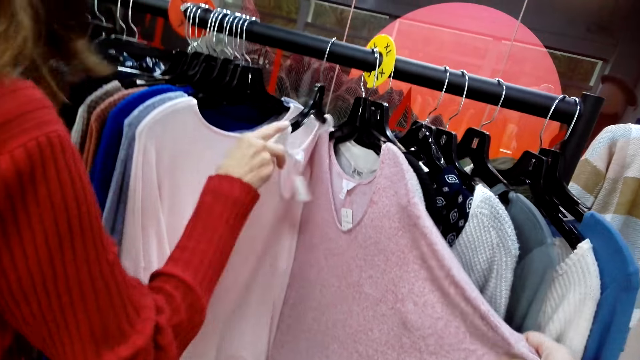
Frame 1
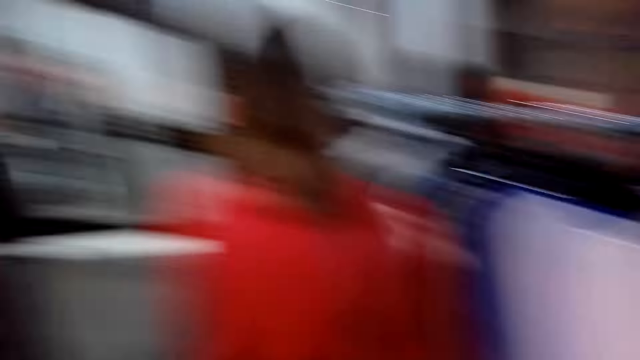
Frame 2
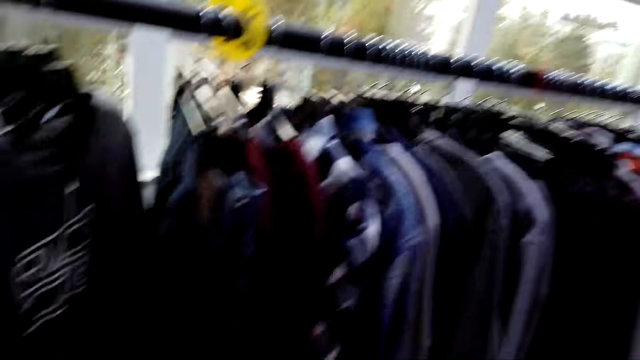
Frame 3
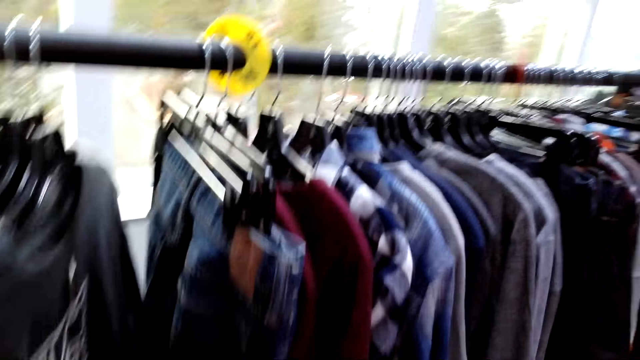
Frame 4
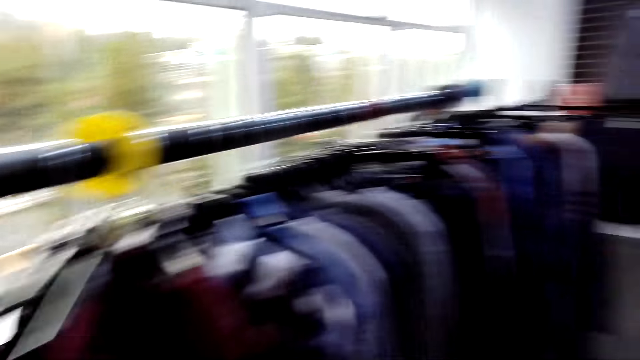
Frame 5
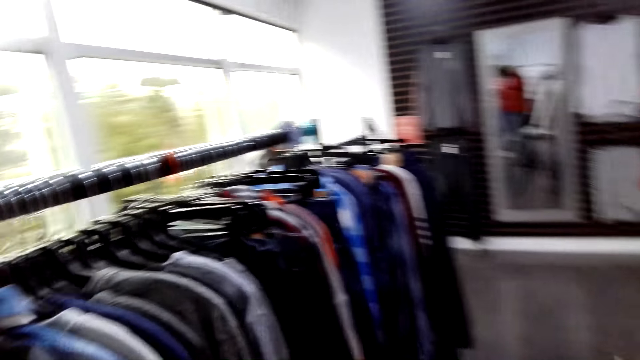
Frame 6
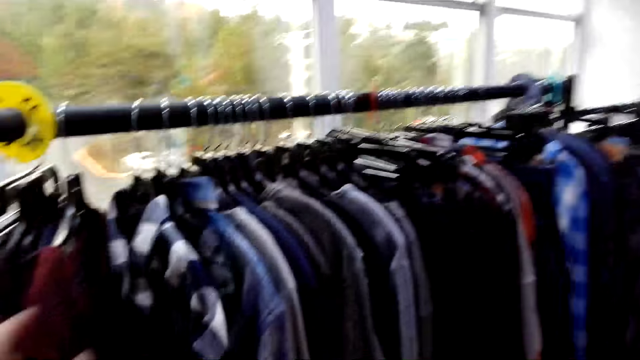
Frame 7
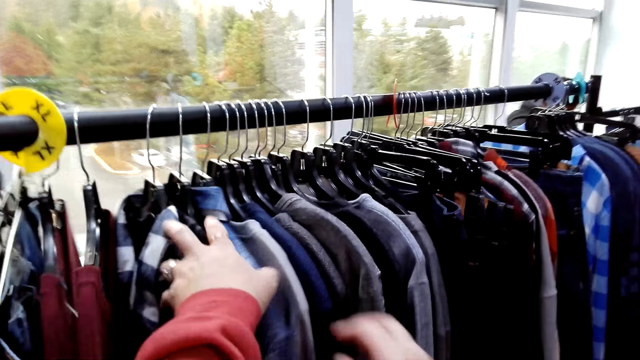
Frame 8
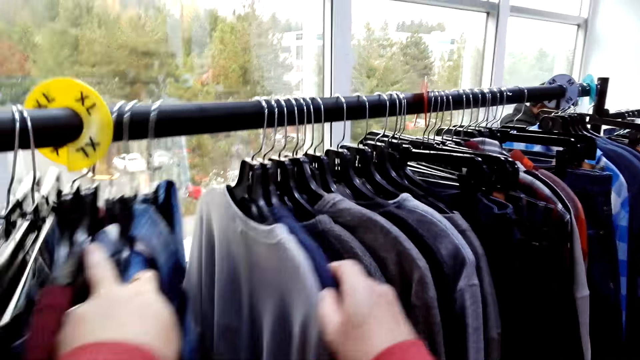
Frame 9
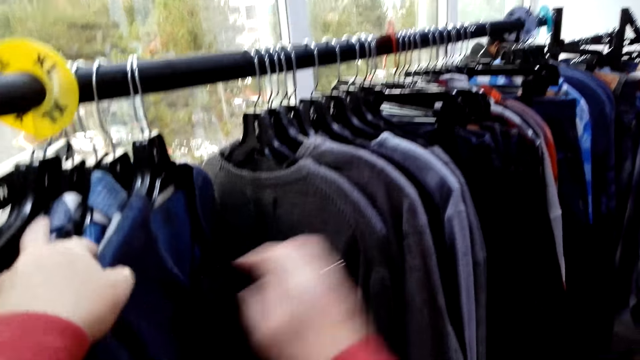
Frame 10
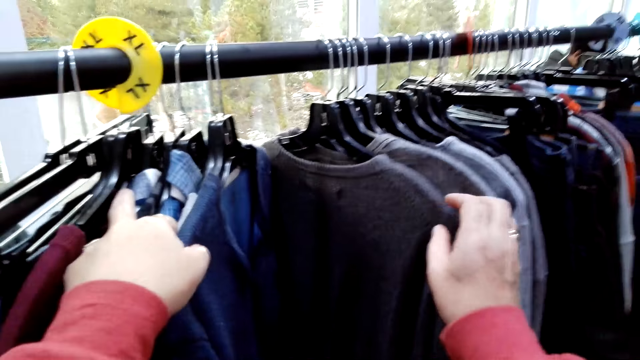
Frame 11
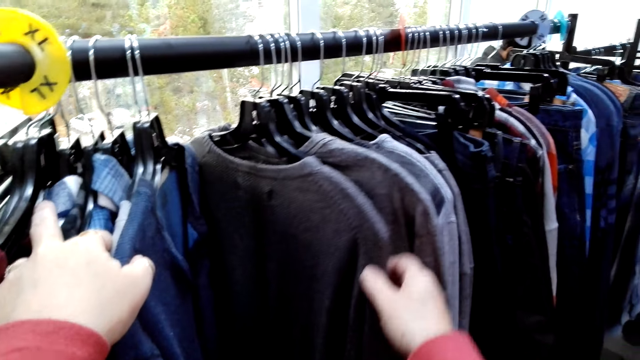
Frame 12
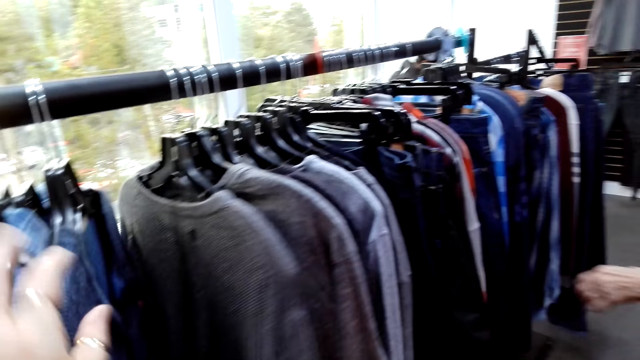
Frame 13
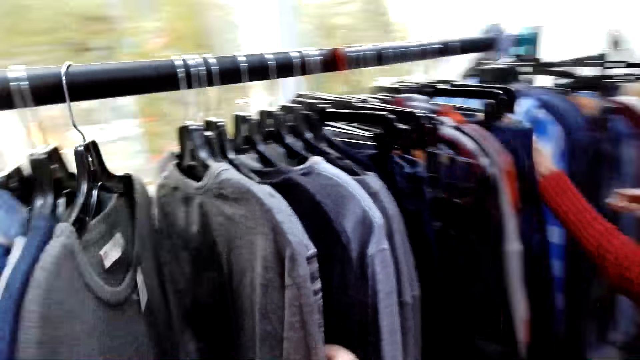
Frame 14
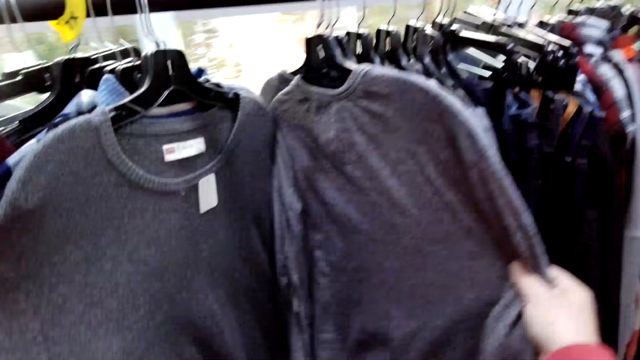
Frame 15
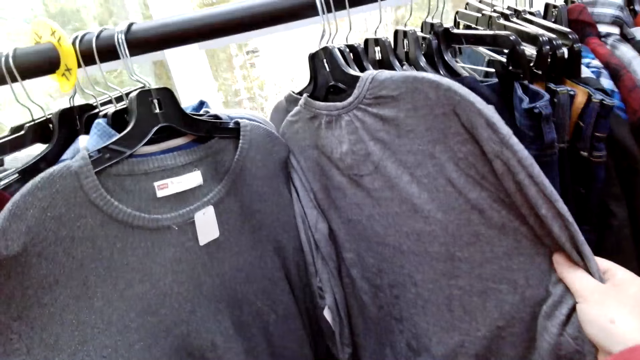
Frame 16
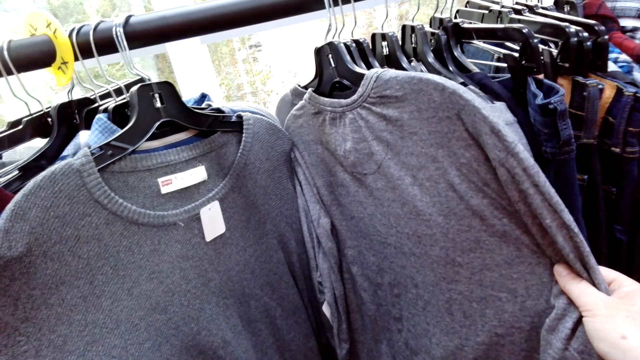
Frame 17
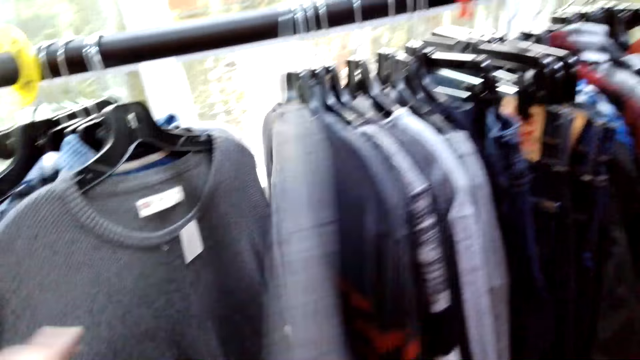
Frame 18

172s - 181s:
The camera wearer looks around the shop. They check clothes. A woman looks around the shop. The camera wearer checks clothes and converses with the woman. They check clothes. The woman checks clothes. The camera wearer checks clothes.

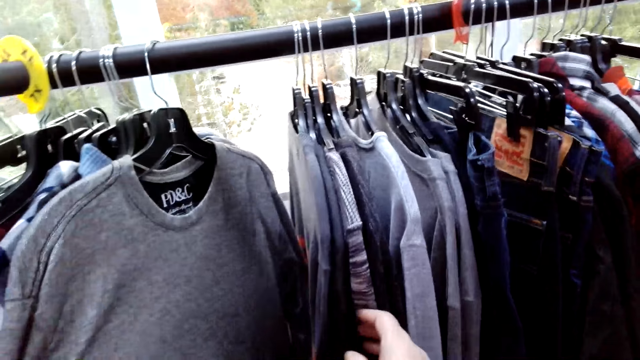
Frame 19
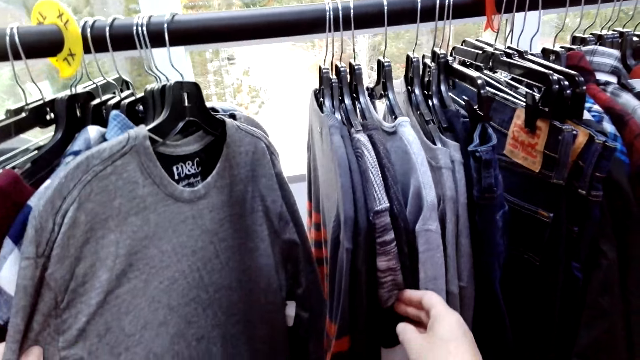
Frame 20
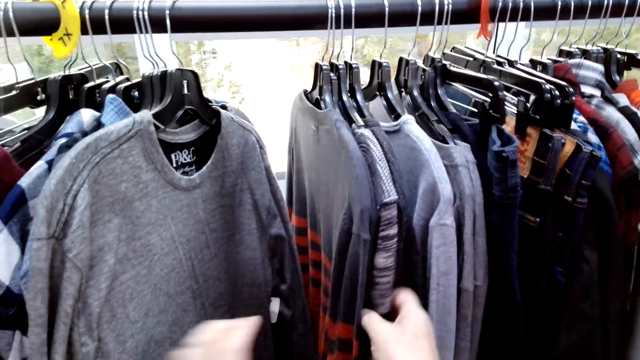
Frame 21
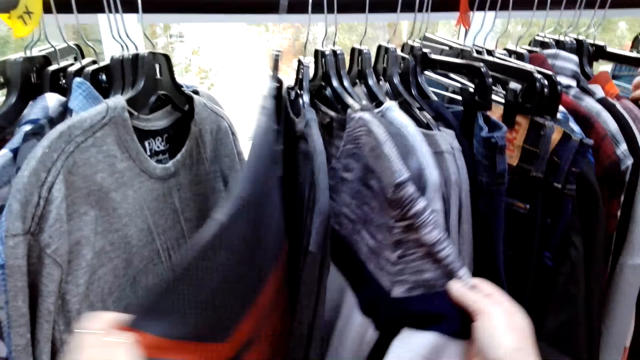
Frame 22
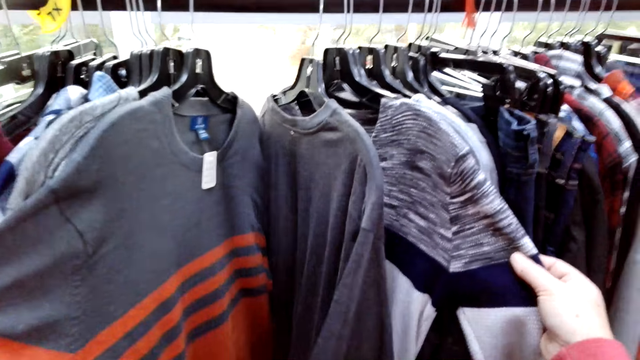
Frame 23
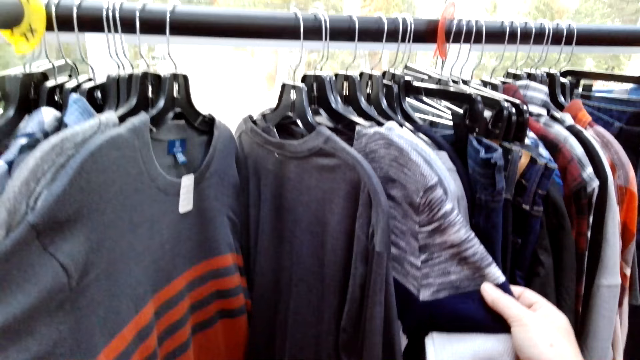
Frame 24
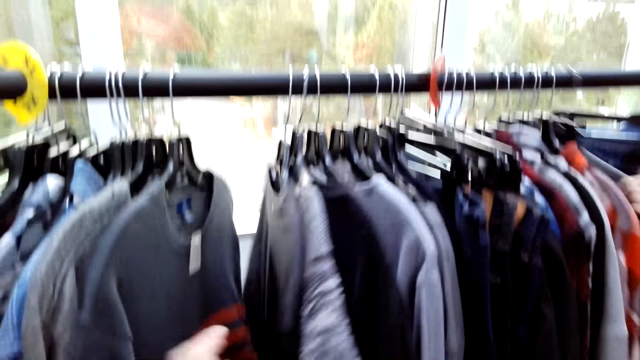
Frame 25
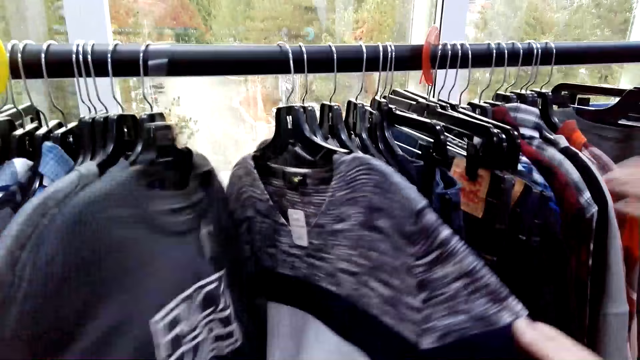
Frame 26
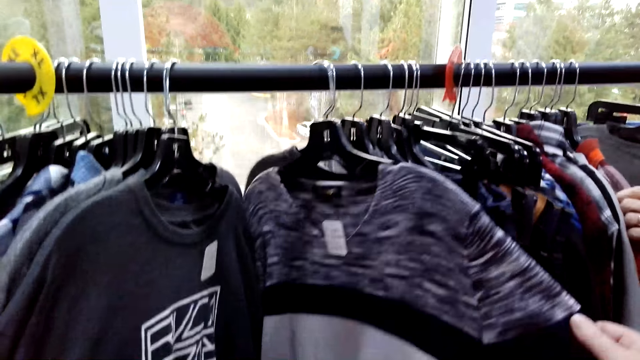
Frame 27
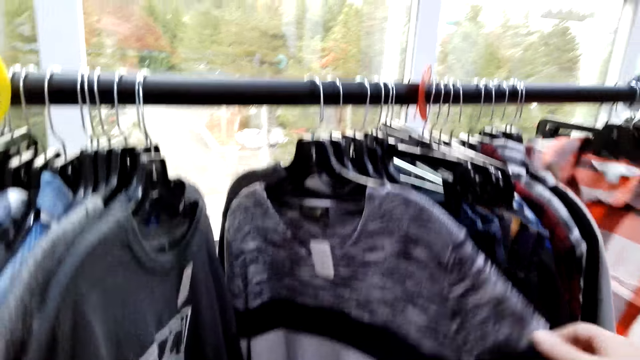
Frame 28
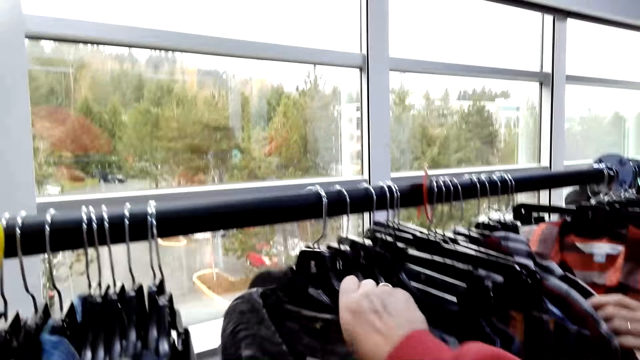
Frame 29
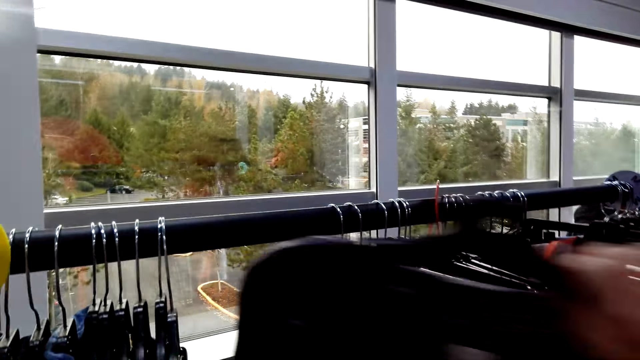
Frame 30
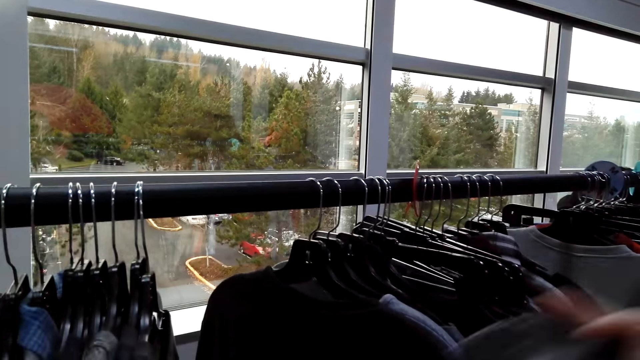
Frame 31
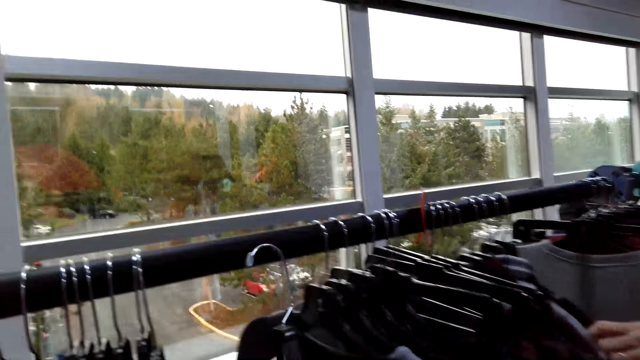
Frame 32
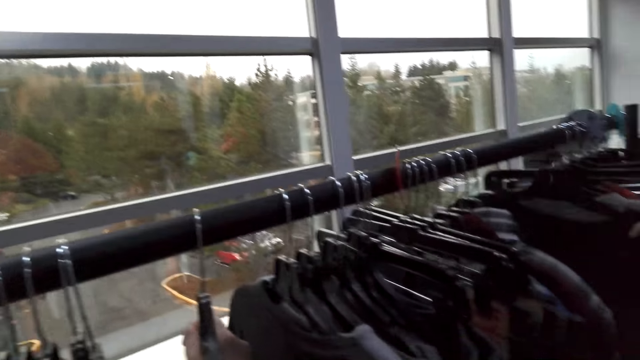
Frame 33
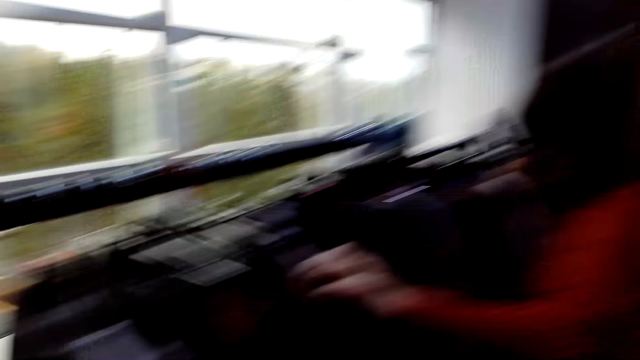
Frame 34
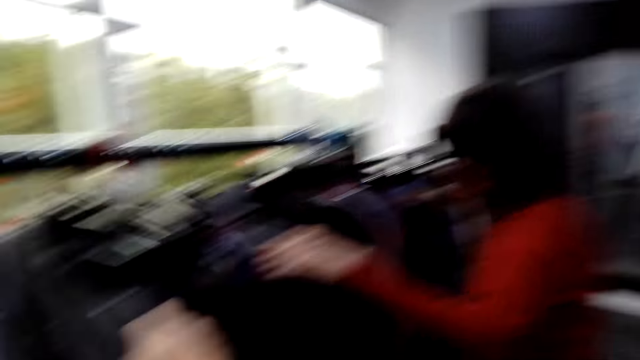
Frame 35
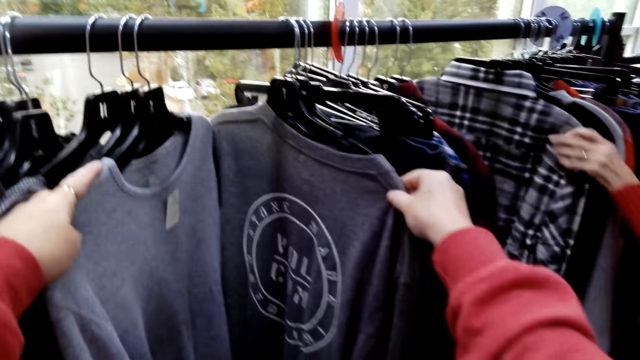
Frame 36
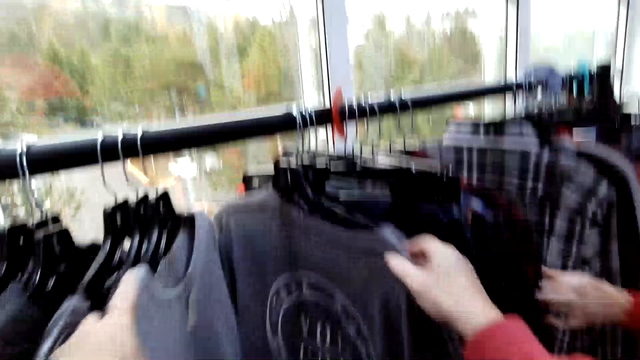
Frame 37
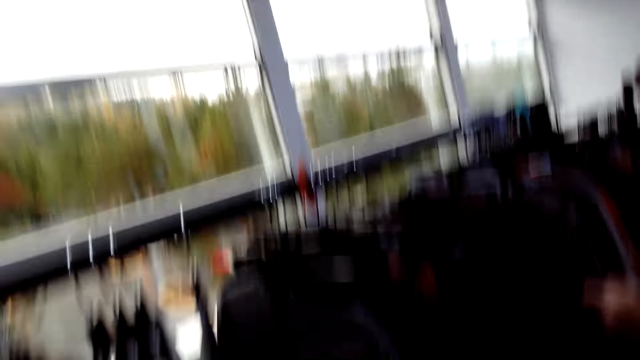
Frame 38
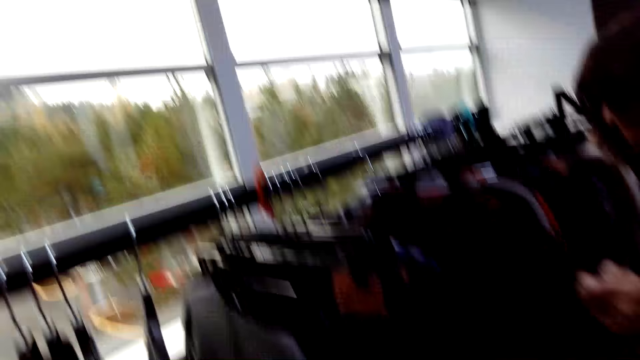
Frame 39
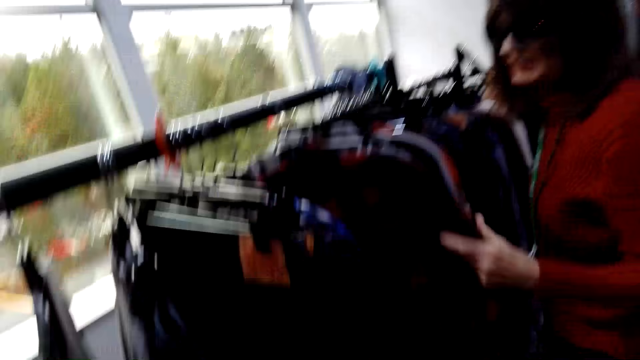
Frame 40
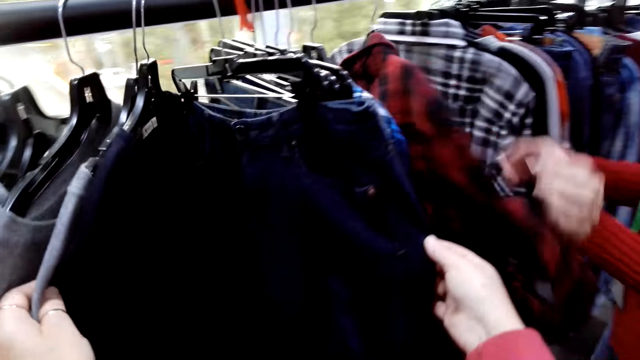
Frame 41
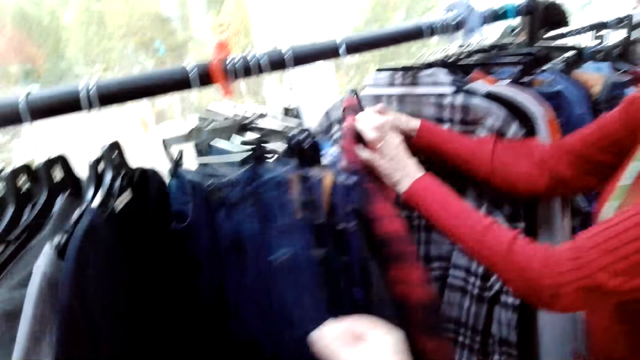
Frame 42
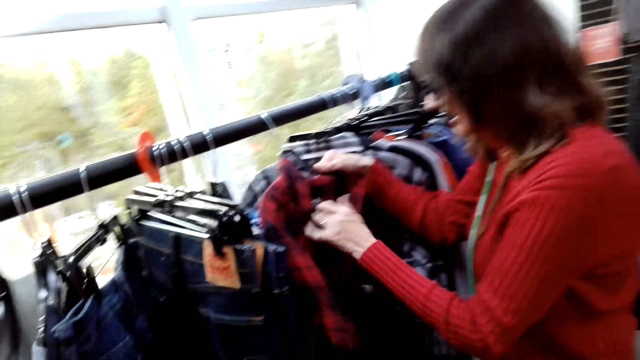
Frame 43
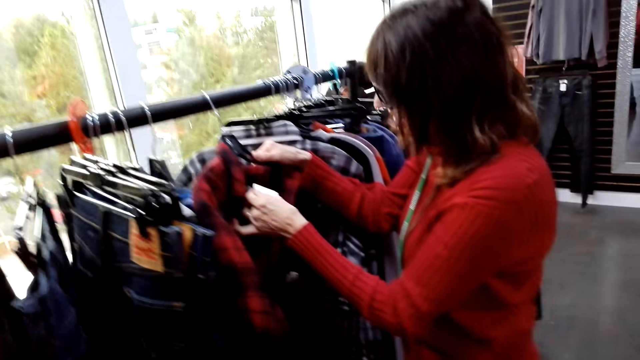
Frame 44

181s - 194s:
The camera wearer converses with a woman. They check clothes and converse with the woman. The woman checks clothes. The camera wearer checks clothes and picks up a cloth. The woman checks clothes. The camera wearer removes the cloth from a hanger and places the hanger on something. The woman checks clothes. The camera wearer checks clothes. The woman checks clothes. The camera wearer converses with the woman. The woman checks clothes. The camera wearer checks clothes.
